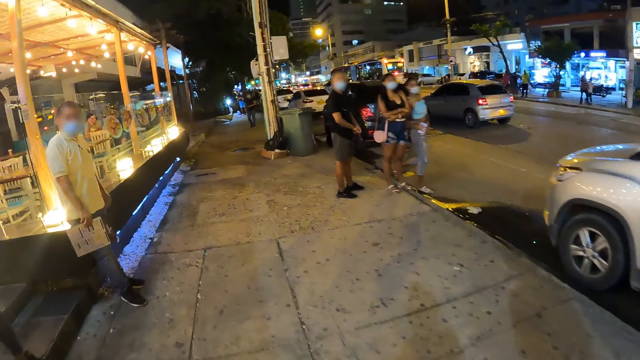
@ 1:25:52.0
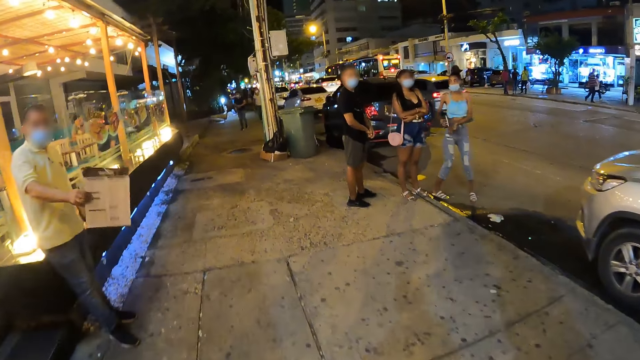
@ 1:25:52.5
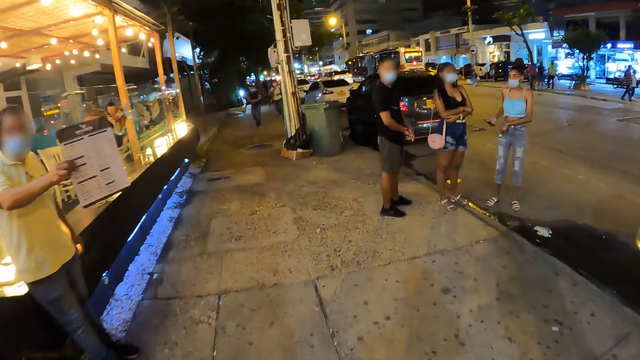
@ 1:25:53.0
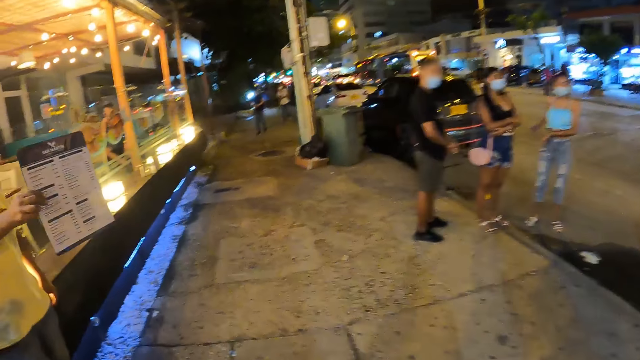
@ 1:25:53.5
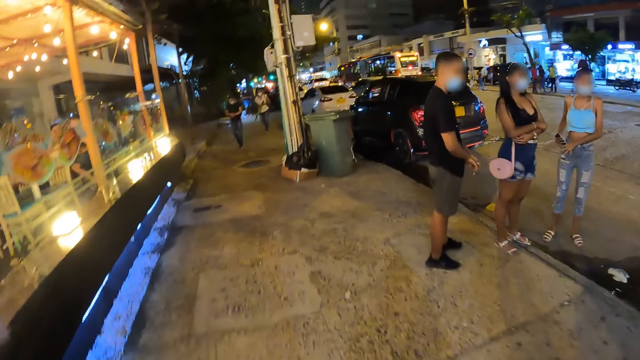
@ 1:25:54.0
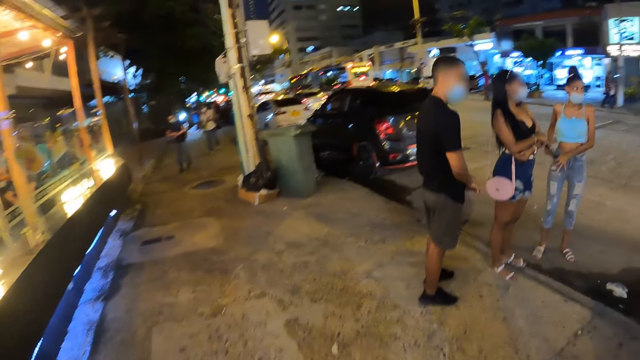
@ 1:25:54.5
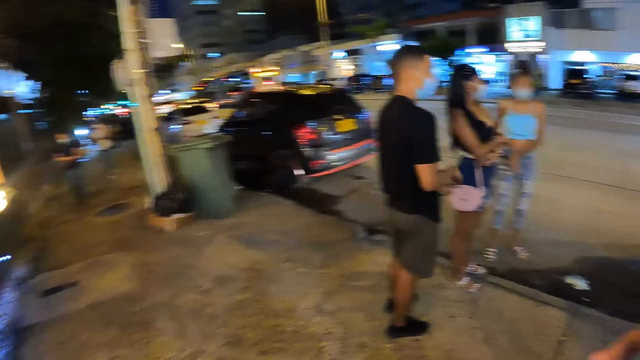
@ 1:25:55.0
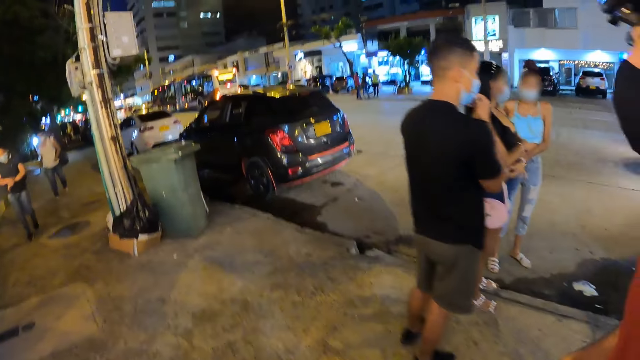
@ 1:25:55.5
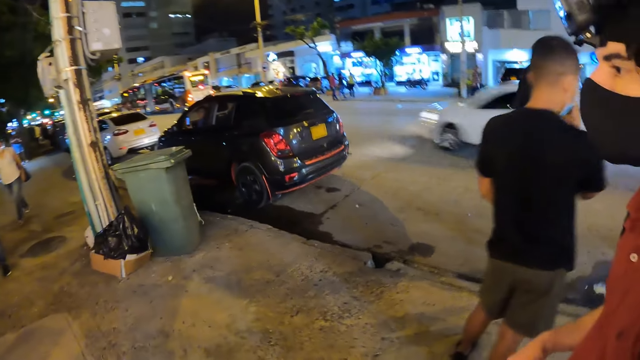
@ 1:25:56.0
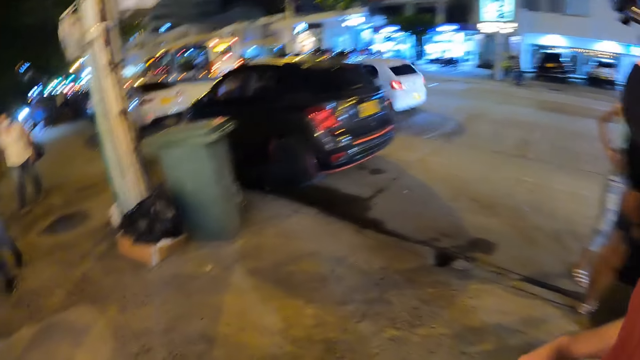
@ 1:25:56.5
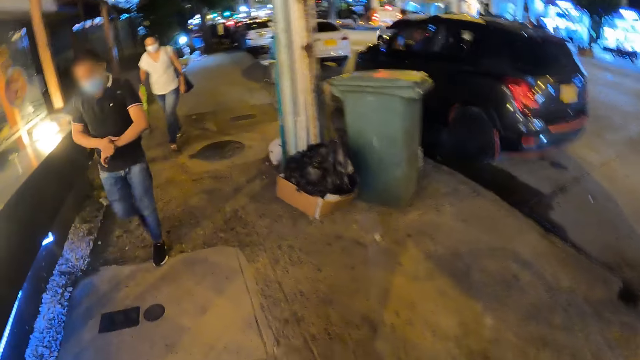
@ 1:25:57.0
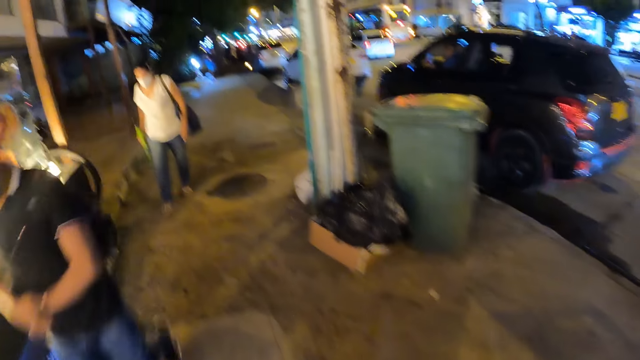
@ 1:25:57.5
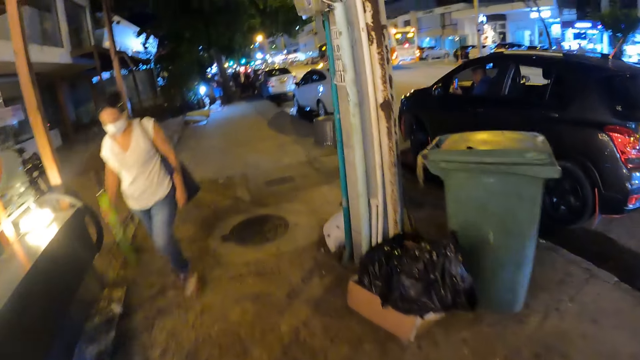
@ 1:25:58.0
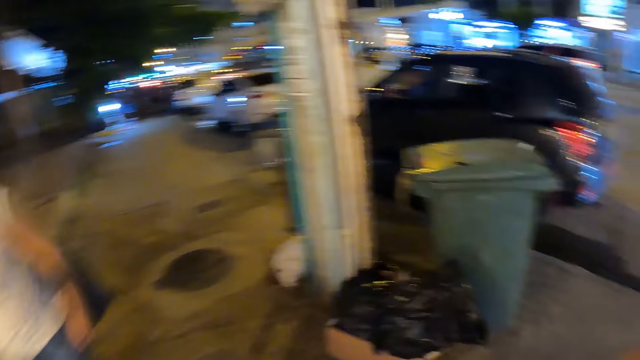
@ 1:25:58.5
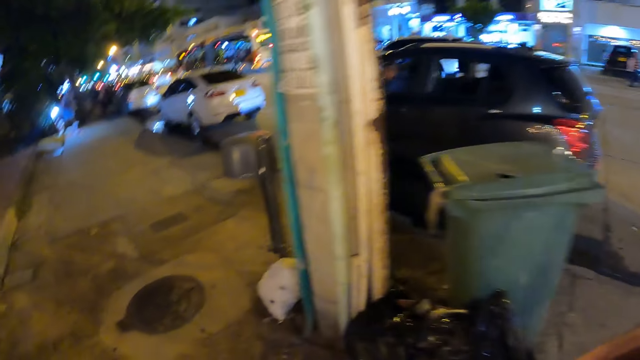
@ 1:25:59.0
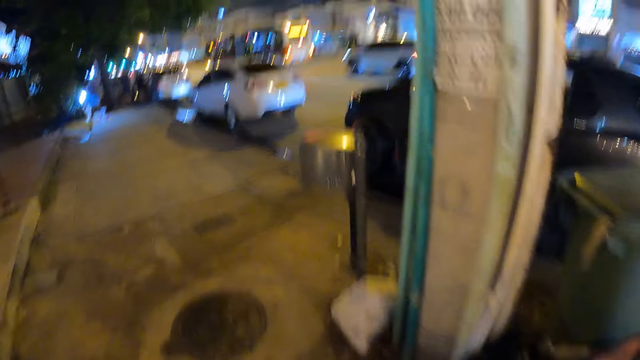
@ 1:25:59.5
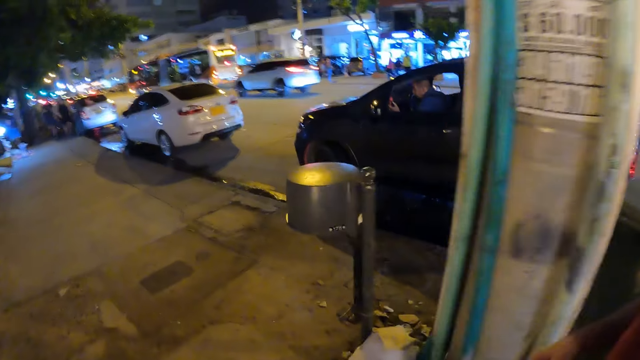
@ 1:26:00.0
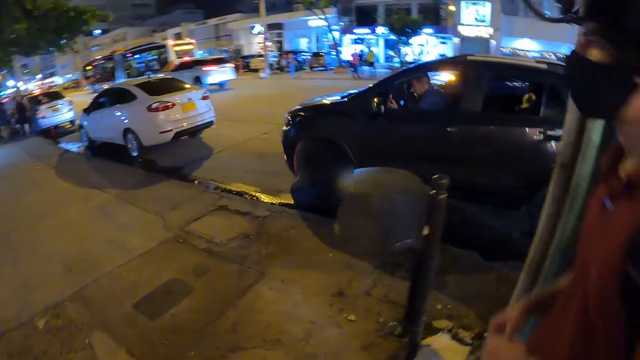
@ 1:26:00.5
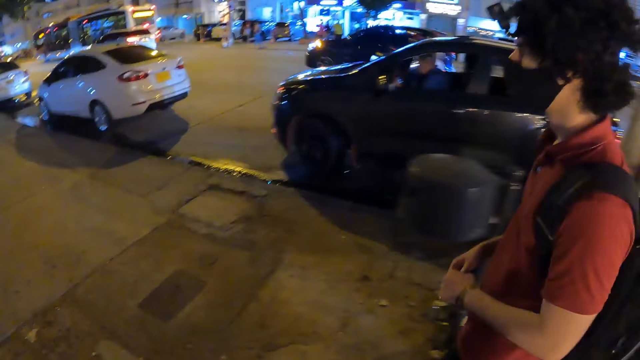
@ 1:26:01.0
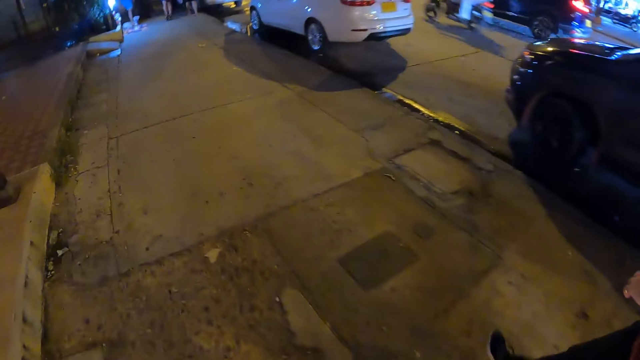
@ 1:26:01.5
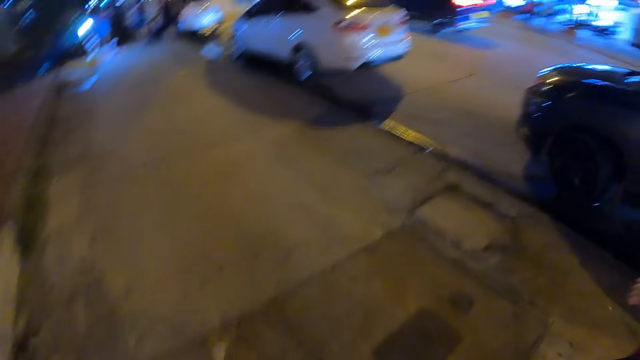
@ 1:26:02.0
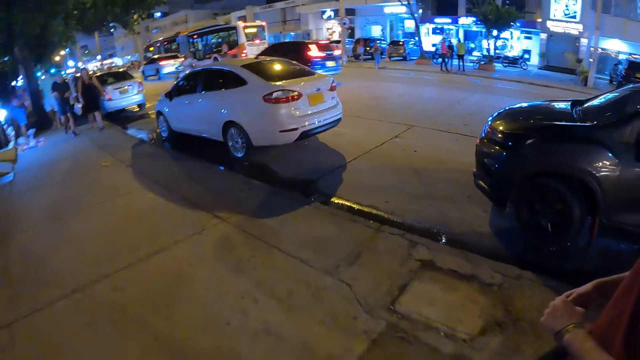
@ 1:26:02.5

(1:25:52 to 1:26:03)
The camera wearer walks in front. A man stretches a food menu in his right hand towards the camera wearer. The camera wearer looks down. They look at the man. They walk past another man. They walk past a woman. They walk in front.

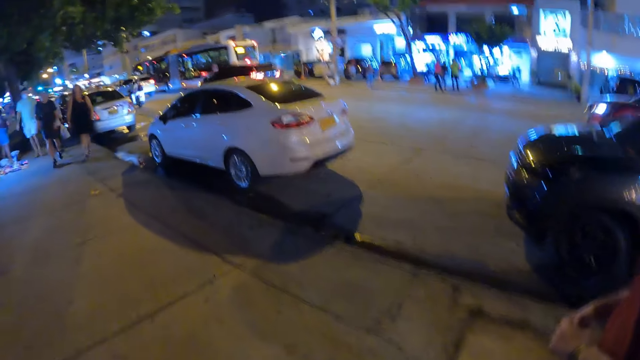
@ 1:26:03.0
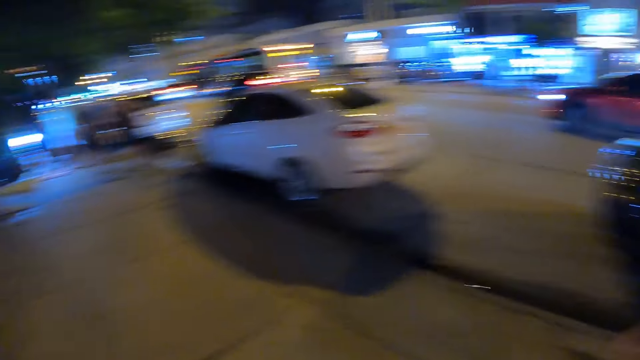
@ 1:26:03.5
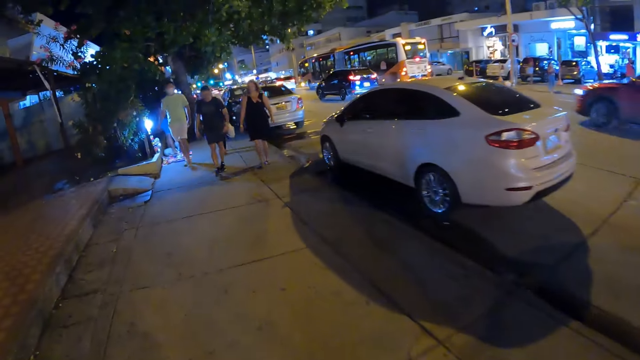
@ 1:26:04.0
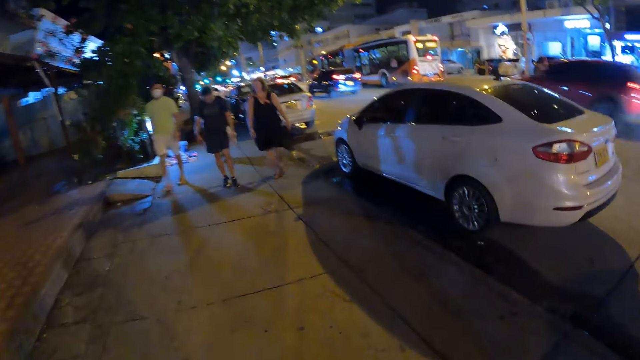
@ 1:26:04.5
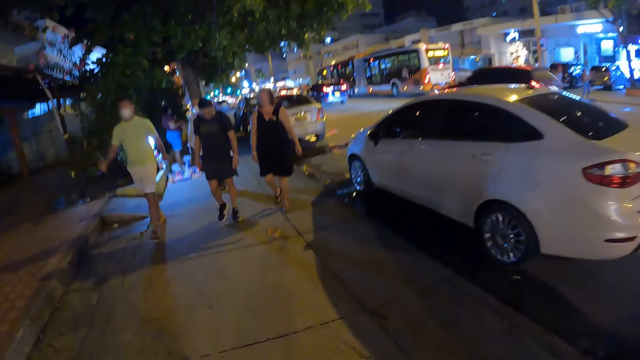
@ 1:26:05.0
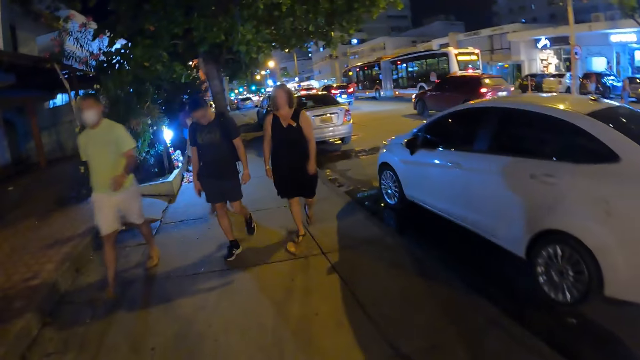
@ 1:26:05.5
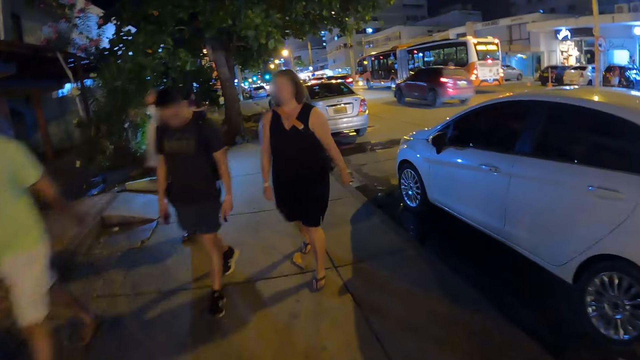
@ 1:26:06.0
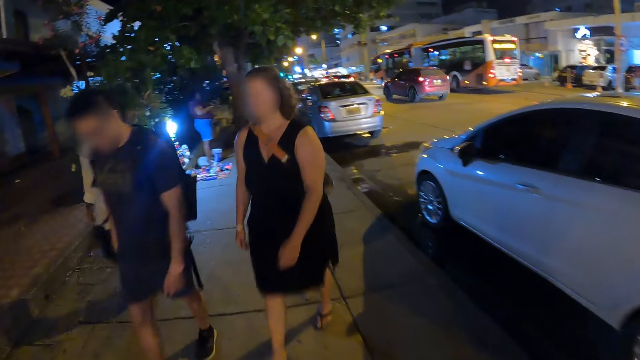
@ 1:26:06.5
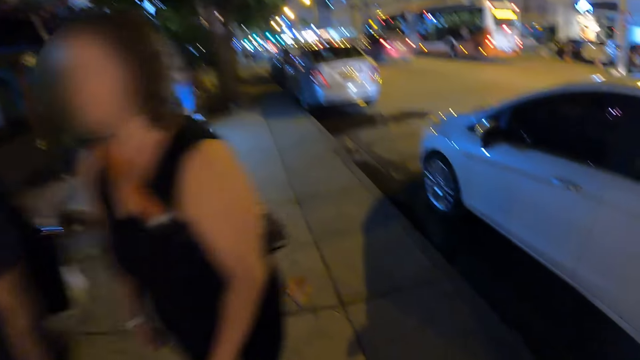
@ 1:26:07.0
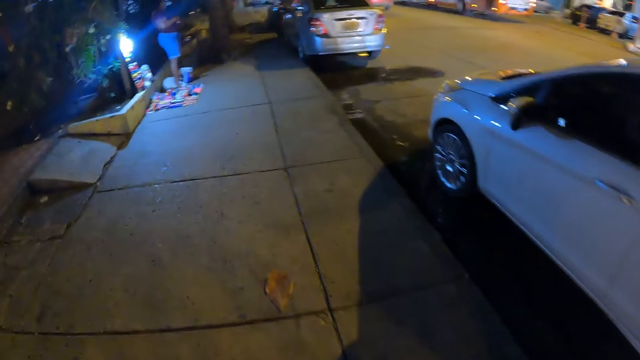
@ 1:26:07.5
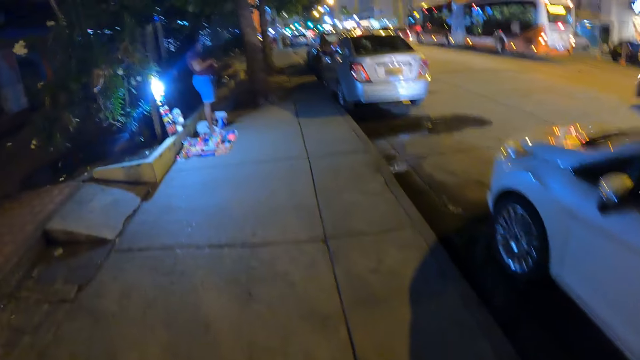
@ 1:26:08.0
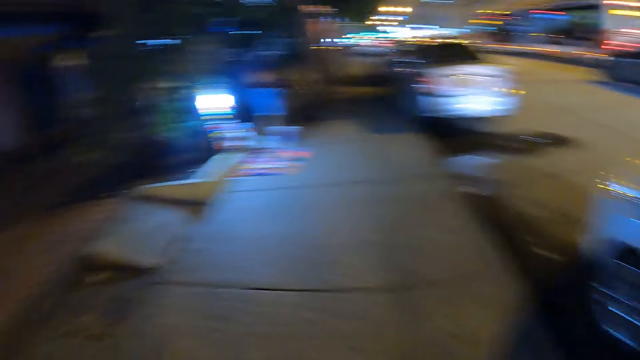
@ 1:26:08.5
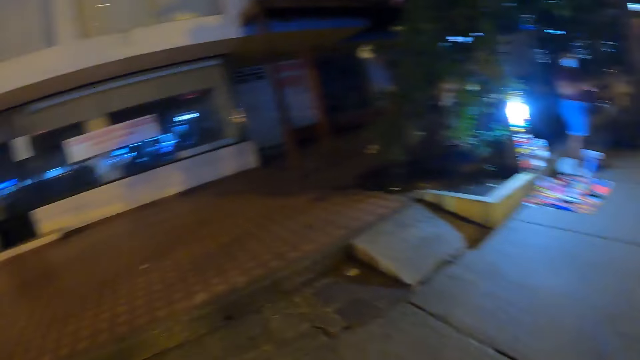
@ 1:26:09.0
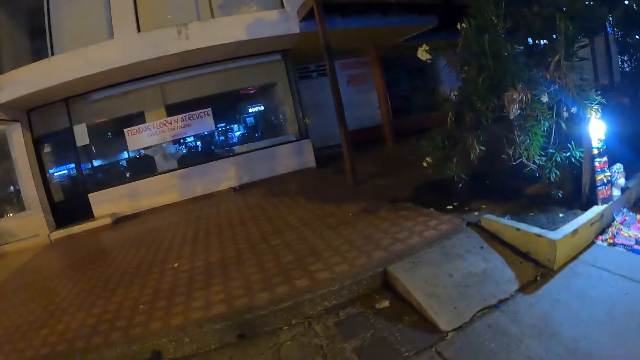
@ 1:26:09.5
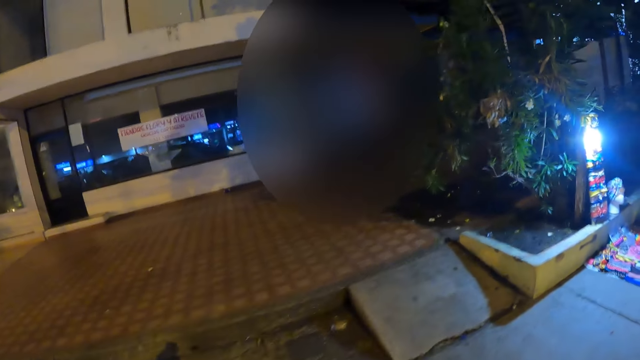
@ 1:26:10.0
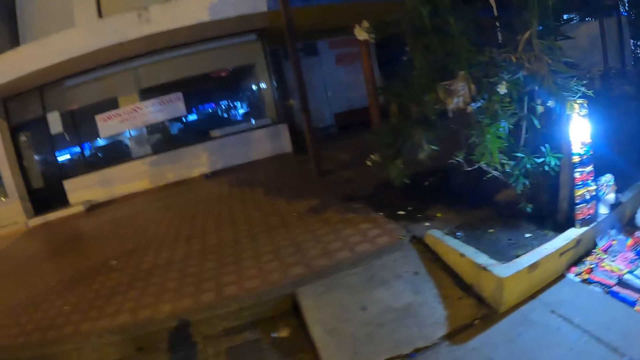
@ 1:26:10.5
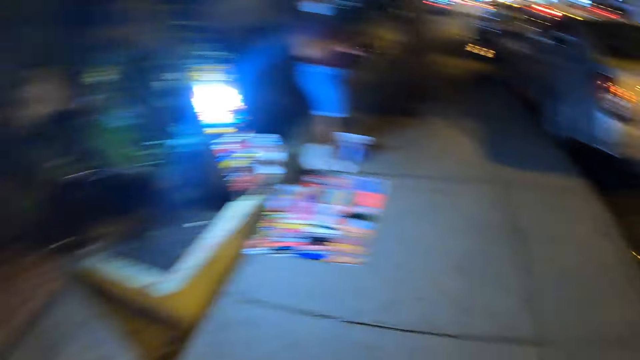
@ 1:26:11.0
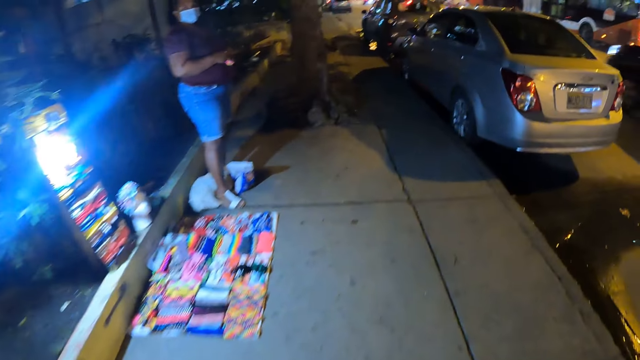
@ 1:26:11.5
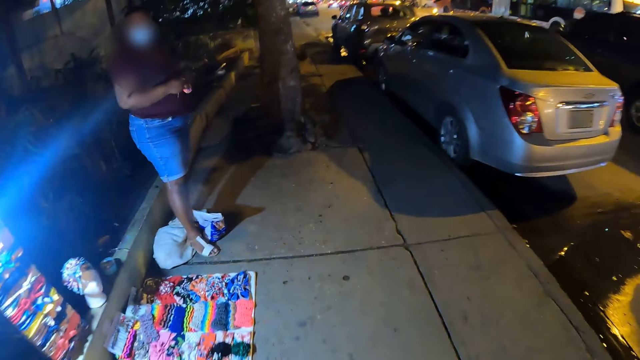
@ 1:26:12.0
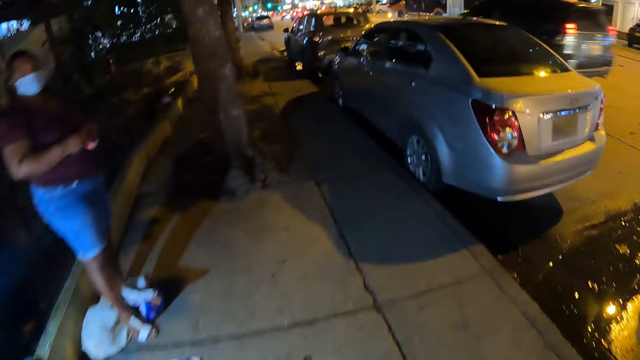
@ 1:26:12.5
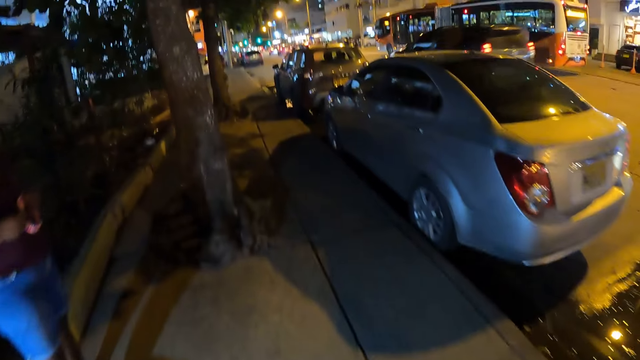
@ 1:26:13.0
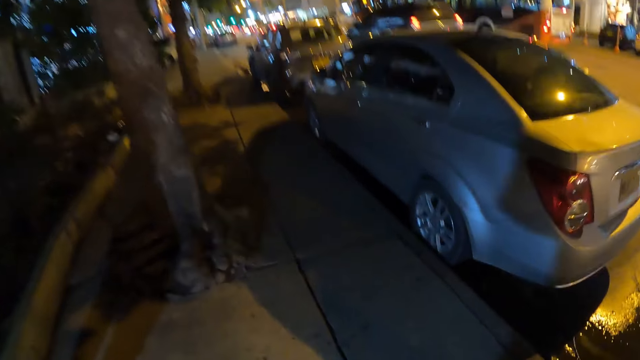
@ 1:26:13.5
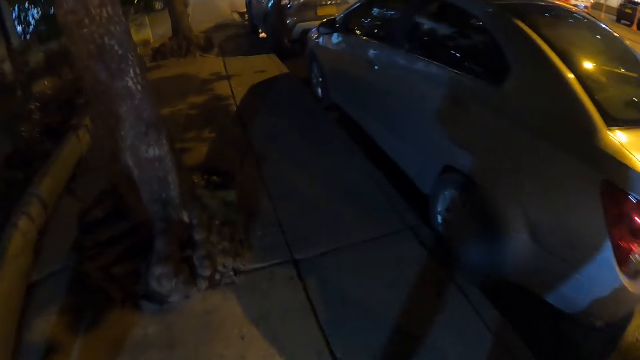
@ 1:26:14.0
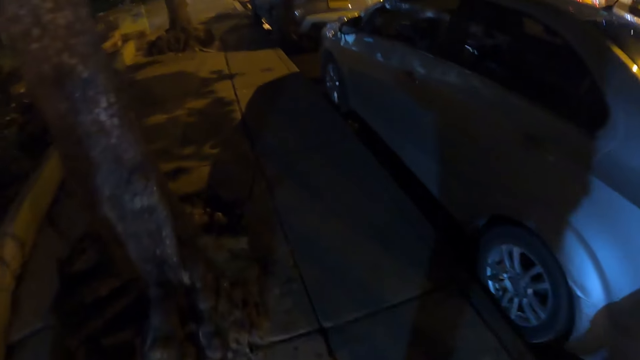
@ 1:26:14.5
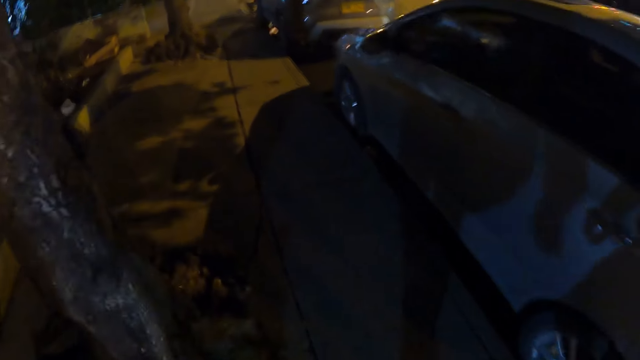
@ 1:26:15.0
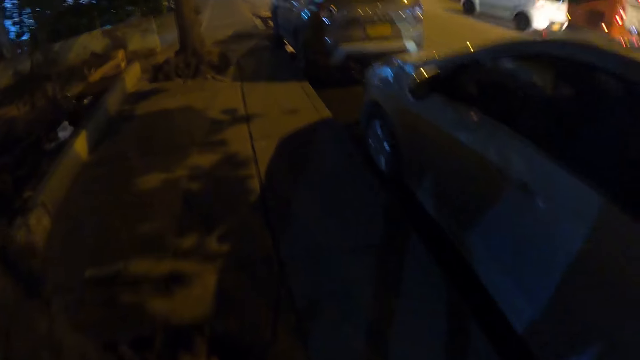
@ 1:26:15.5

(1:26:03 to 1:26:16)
The camera wearer looks in front. They walk past a group of people. They look sideways. They look in front.
